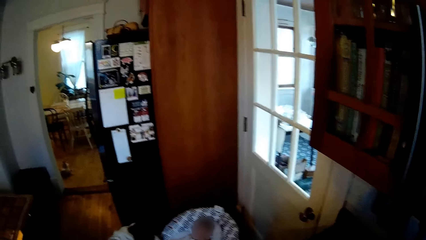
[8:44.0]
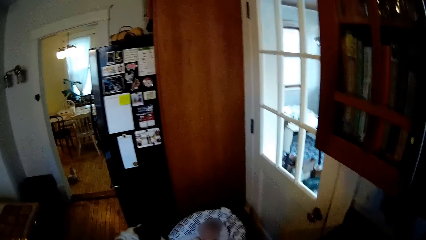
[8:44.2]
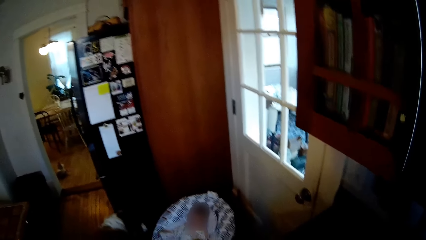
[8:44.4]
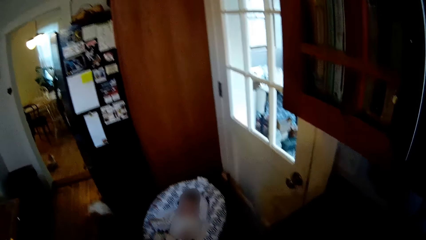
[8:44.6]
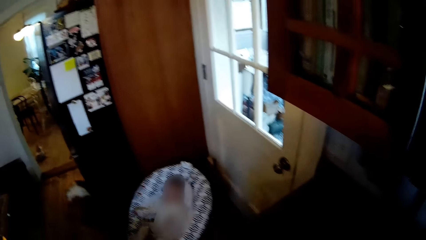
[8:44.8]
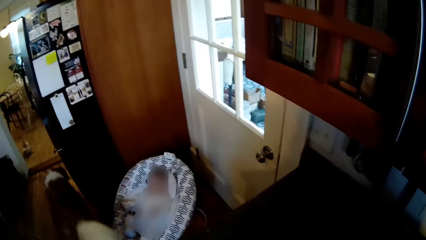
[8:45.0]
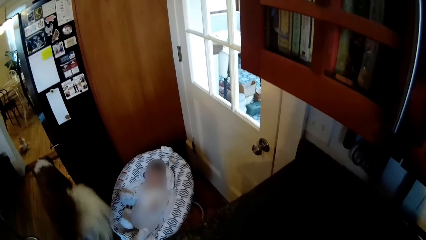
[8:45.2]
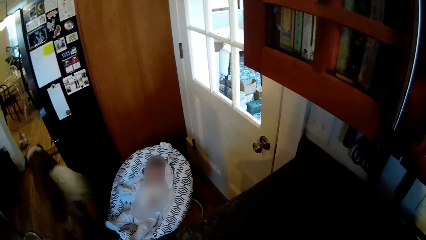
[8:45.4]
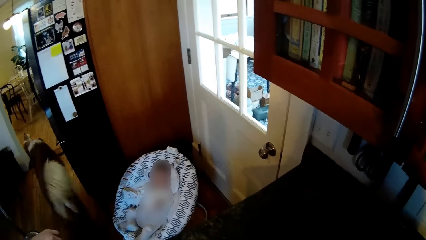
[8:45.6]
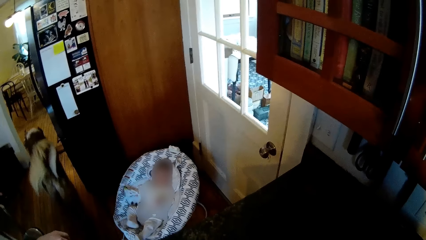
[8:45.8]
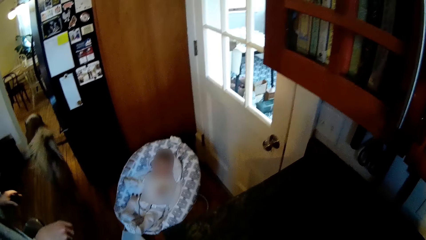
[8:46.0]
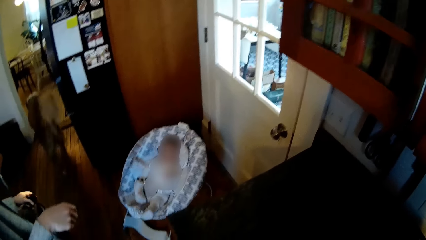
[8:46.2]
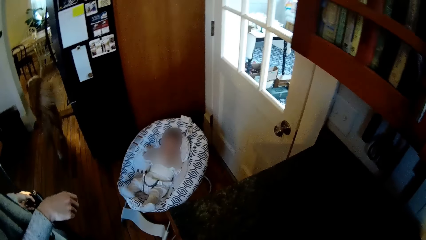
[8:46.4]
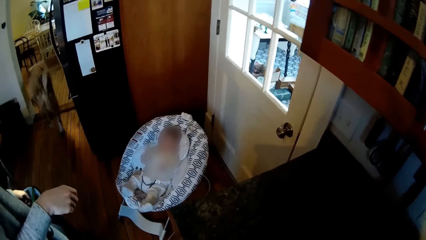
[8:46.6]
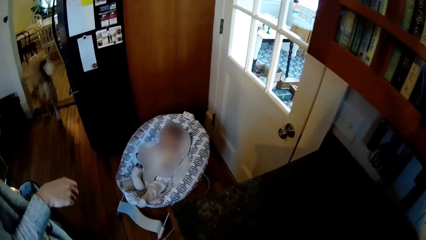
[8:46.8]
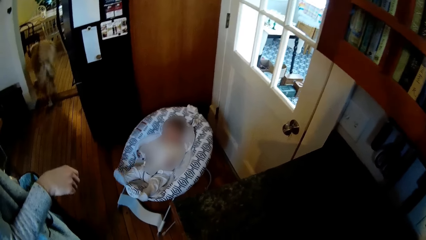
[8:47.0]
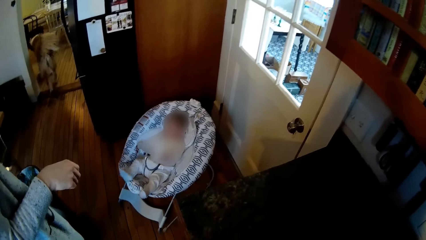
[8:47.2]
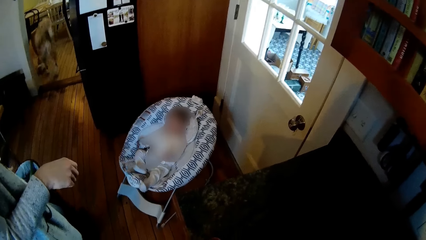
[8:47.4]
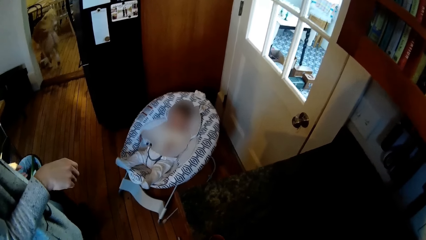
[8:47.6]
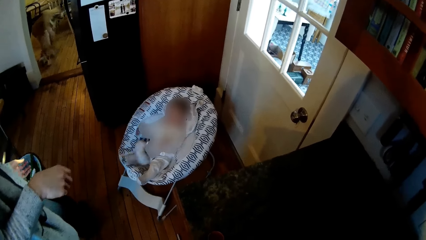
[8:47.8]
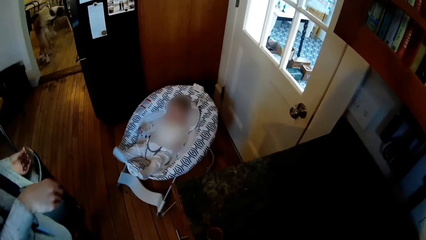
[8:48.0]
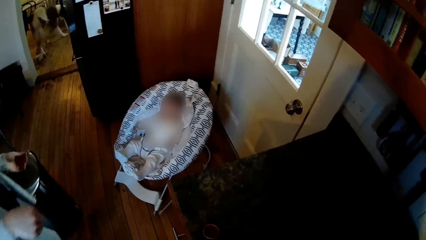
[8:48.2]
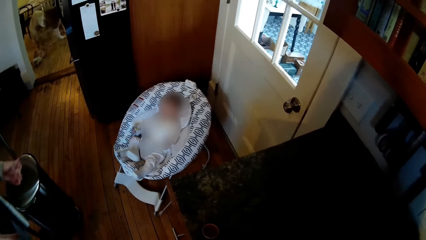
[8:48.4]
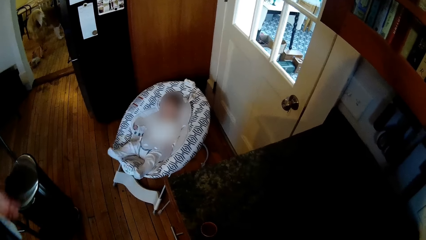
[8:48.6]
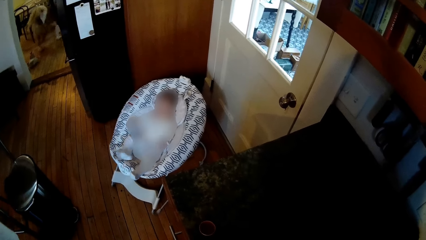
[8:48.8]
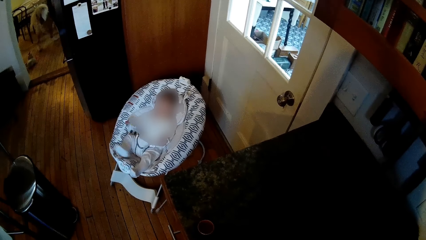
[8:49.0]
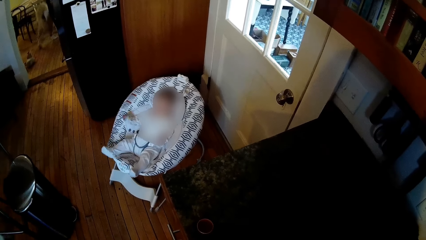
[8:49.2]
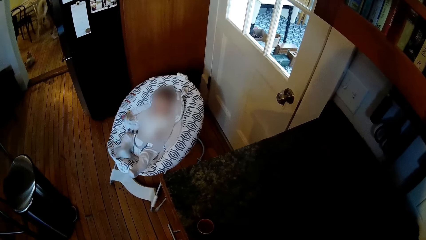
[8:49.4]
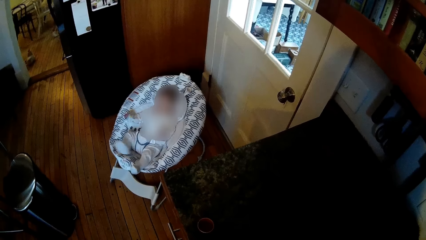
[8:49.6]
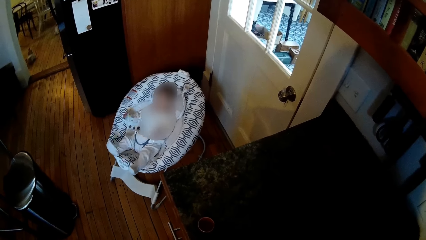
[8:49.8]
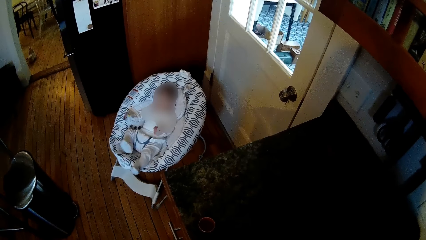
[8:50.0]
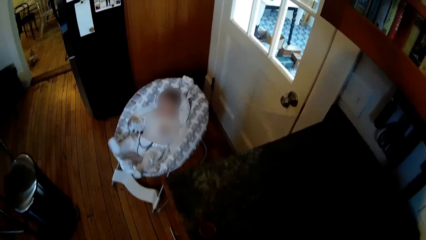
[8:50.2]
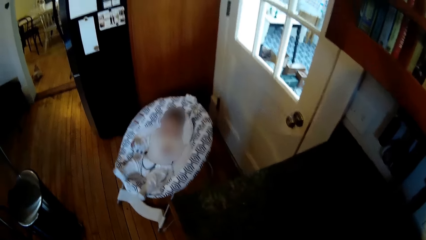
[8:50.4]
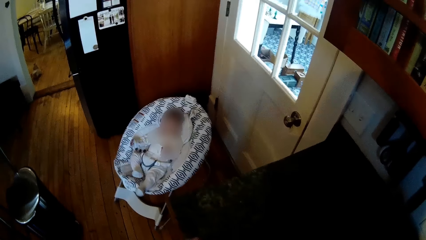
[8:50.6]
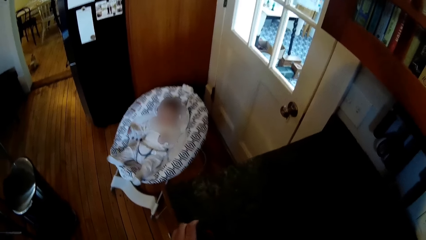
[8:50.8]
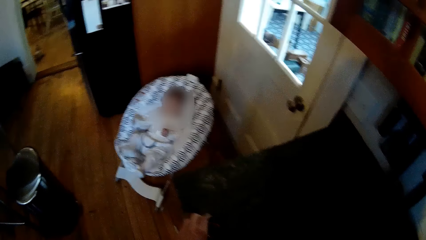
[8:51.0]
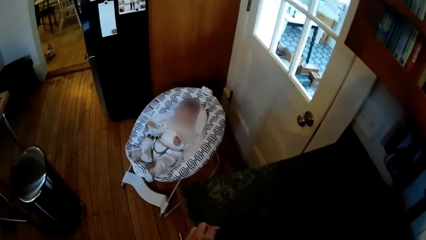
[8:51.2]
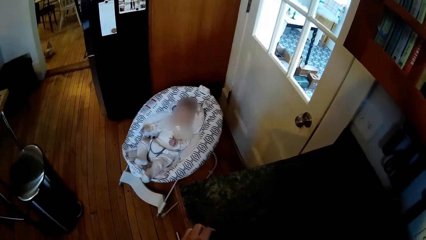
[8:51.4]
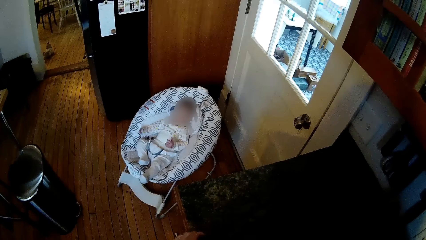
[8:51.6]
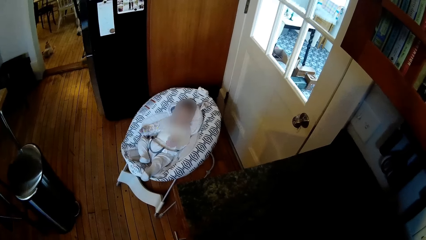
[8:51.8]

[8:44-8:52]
The woman throws debris into the trash can with her left hand. The camera wearer converses with the woman.

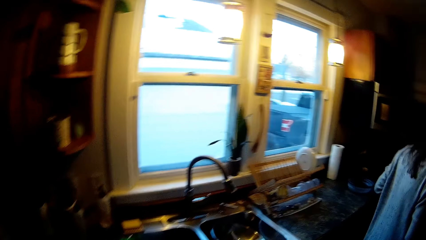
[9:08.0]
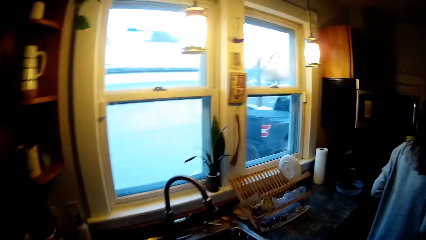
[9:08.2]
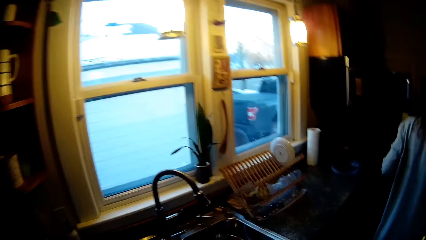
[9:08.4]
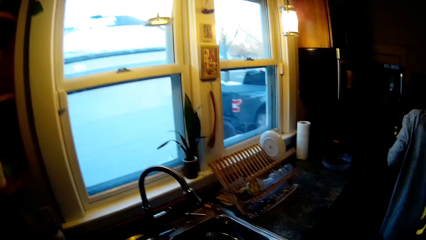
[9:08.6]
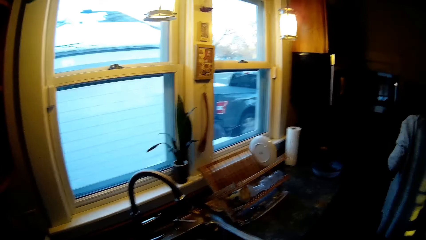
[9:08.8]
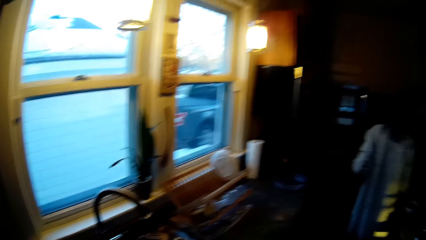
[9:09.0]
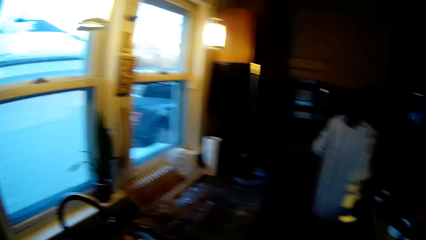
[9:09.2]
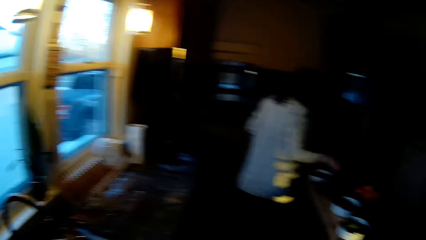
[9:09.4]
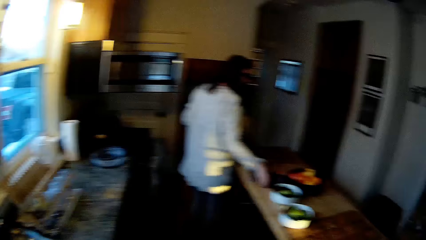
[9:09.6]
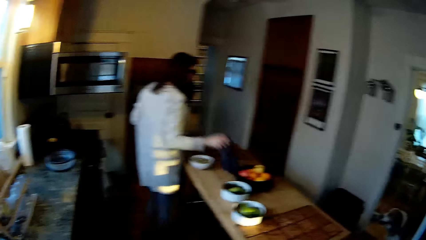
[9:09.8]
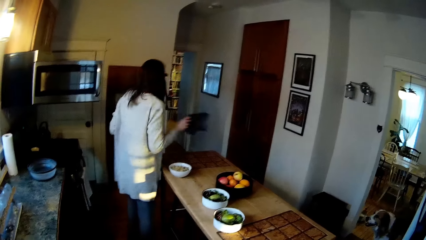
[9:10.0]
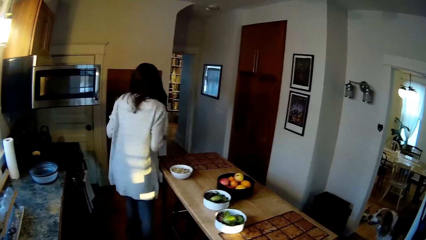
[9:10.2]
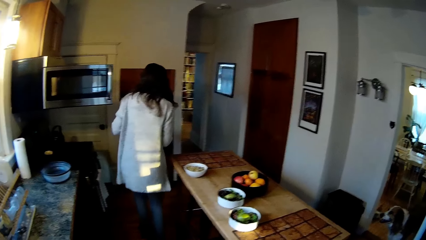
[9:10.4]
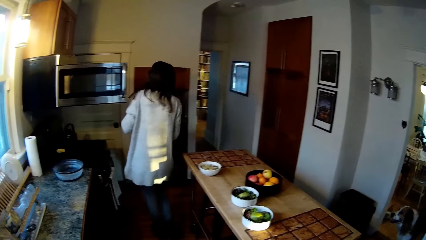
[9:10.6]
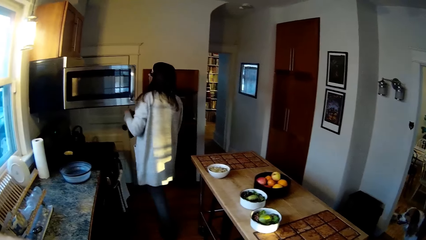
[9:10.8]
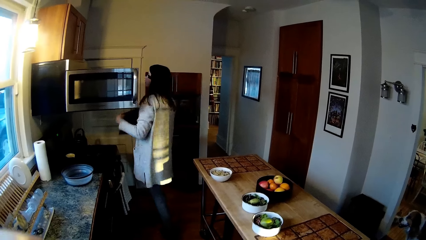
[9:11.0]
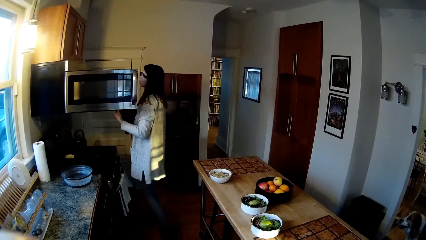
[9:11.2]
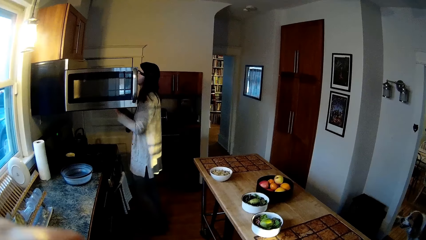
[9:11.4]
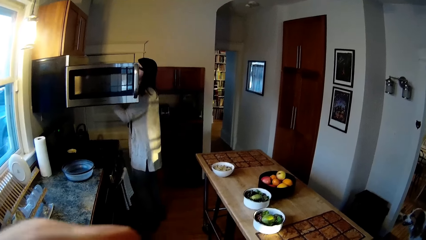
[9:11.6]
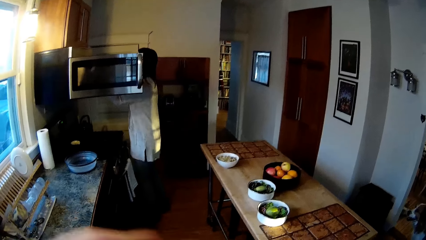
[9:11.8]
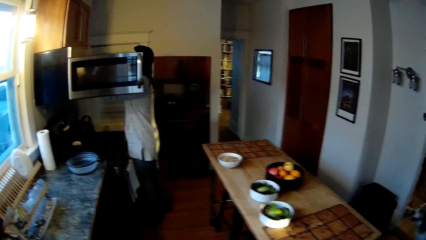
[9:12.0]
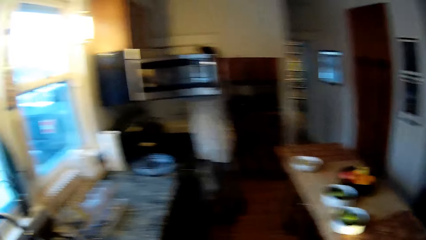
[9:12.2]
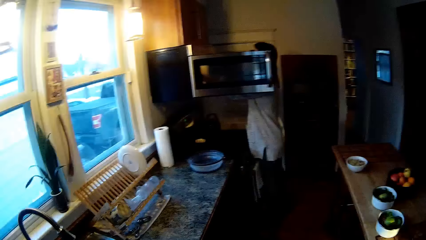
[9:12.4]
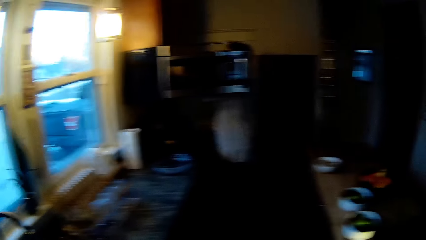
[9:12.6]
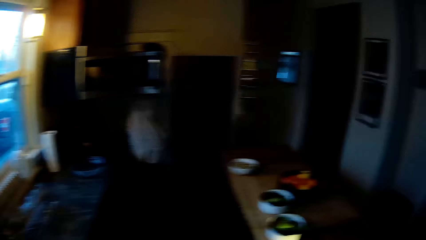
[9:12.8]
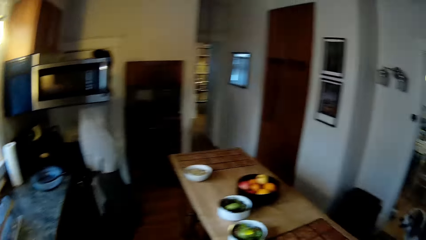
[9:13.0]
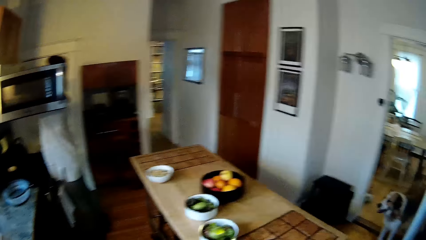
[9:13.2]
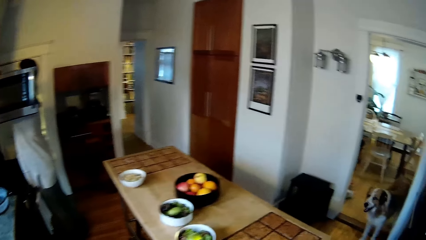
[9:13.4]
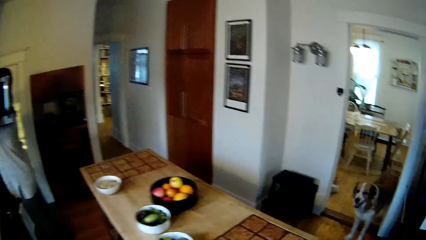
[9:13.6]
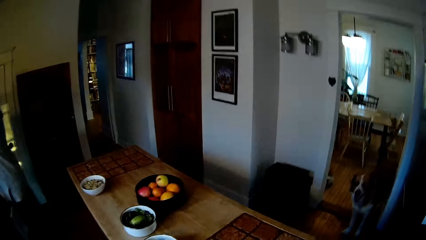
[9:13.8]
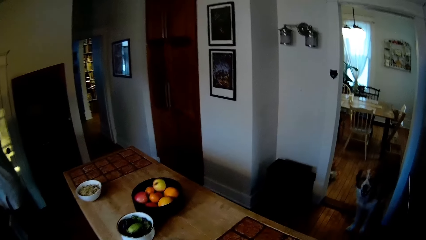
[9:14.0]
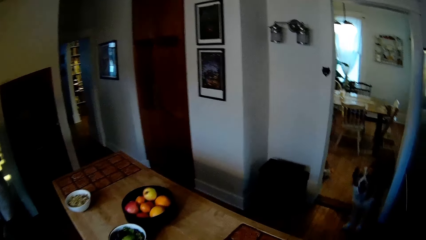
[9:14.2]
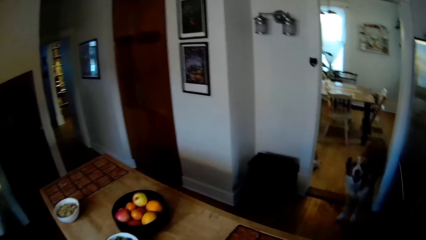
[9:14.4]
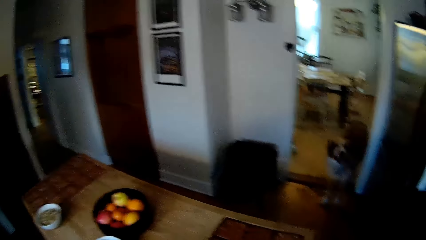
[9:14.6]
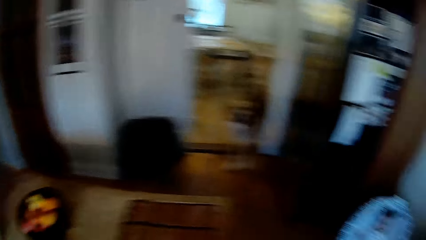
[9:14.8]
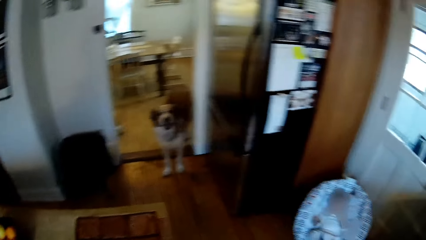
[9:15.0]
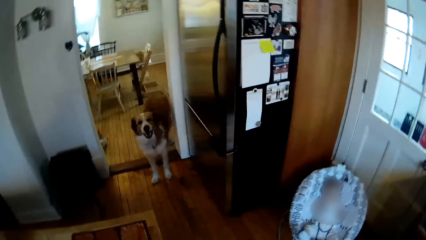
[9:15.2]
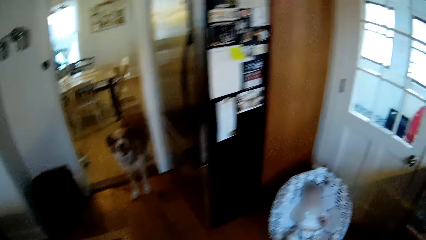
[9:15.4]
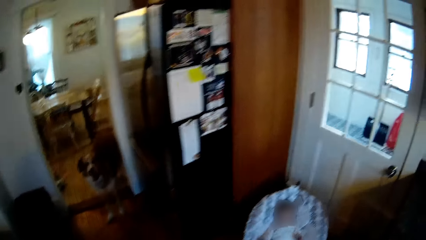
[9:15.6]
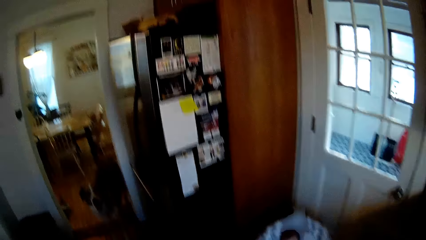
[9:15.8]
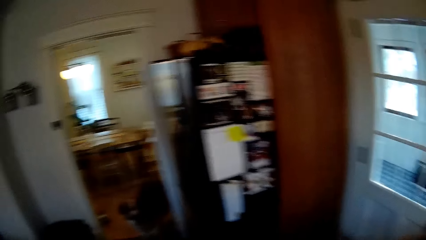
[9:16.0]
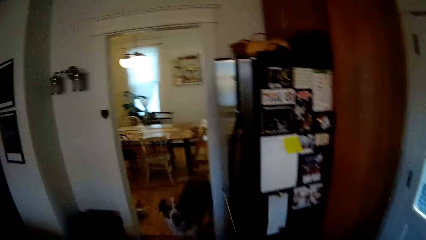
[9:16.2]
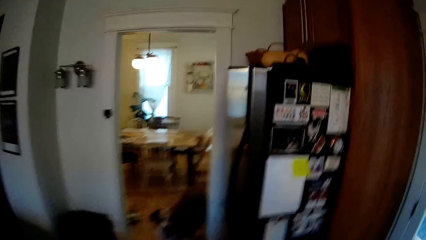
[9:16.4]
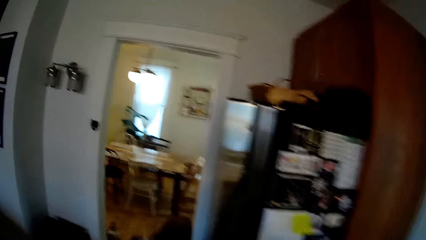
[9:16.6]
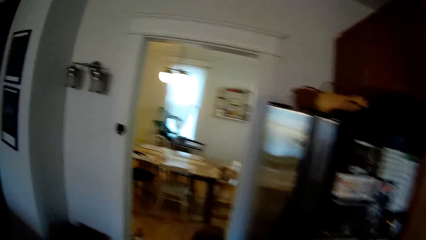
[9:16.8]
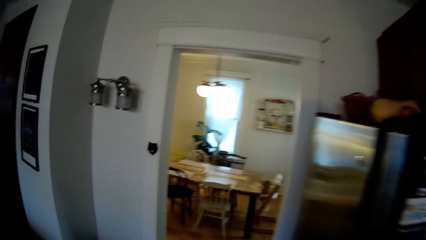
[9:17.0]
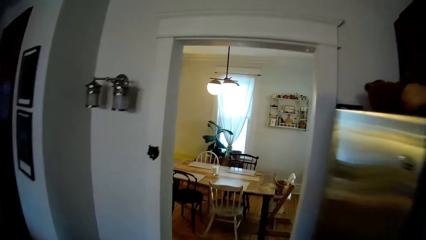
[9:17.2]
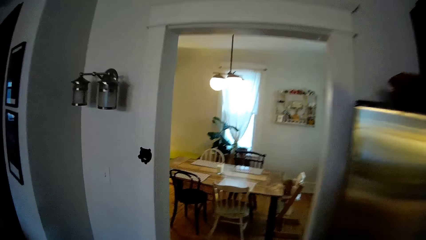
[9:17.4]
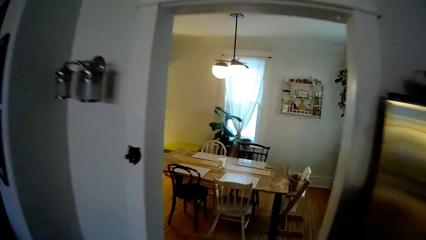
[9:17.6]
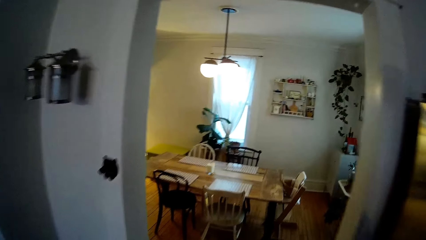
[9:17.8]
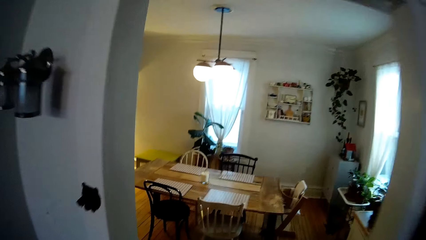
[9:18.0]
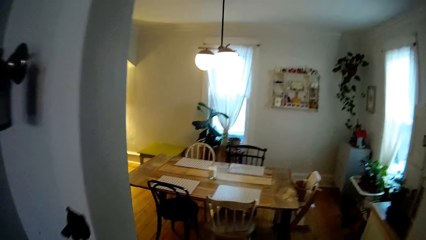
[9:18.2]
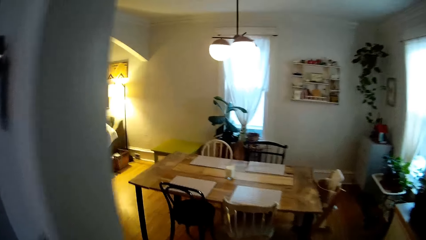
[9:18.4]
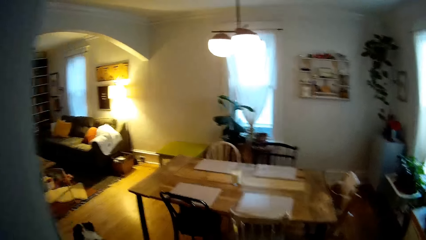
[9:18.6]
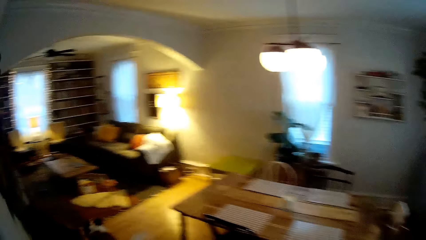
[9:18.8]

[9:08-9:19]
The woman picks up a rag from the table with her right hand. The camera wearer looks around. They converse with the woman. They walk into the living room from the kitchen.
